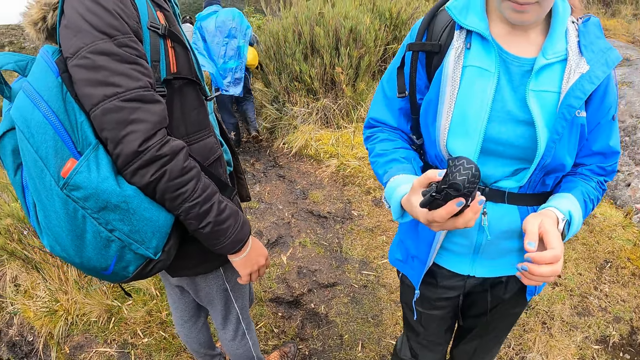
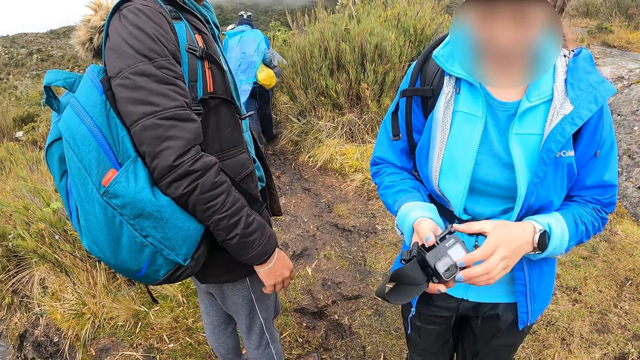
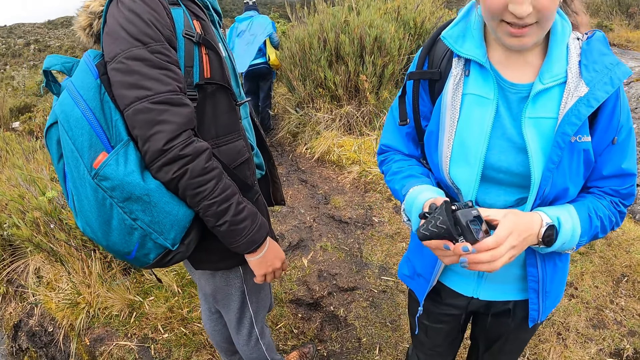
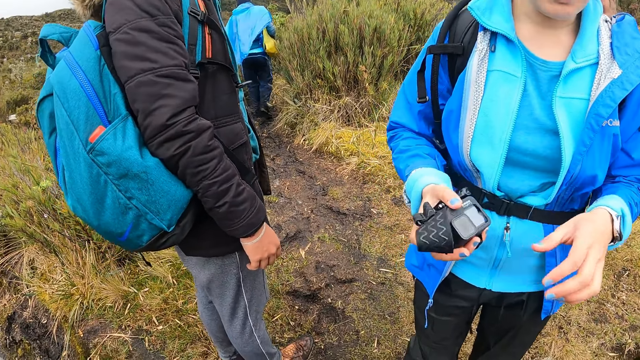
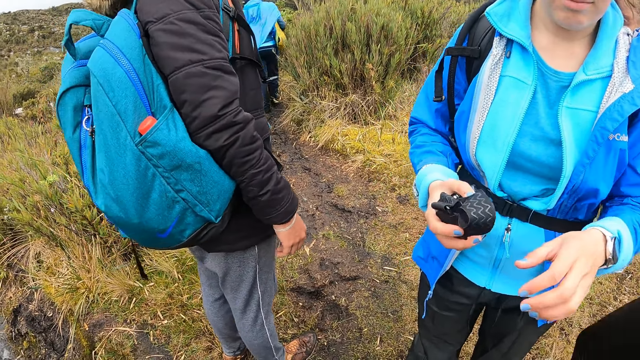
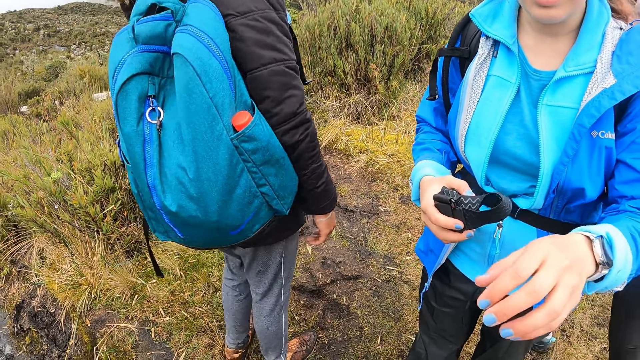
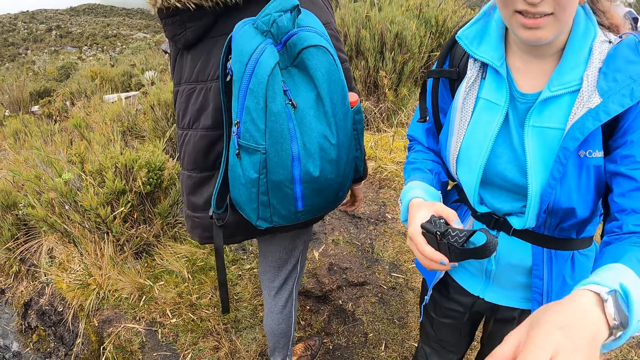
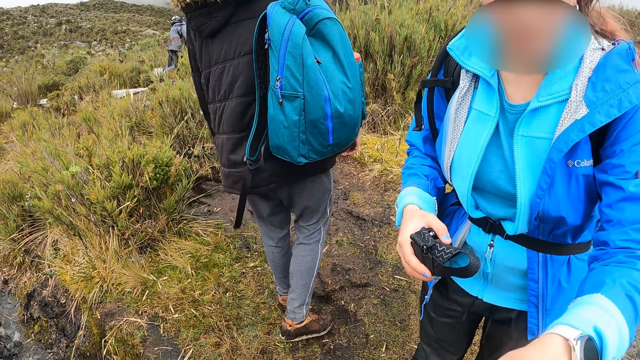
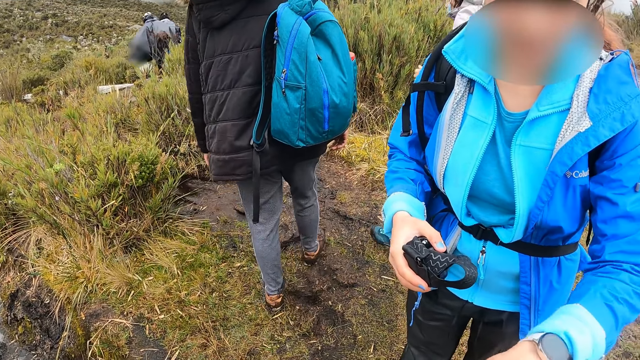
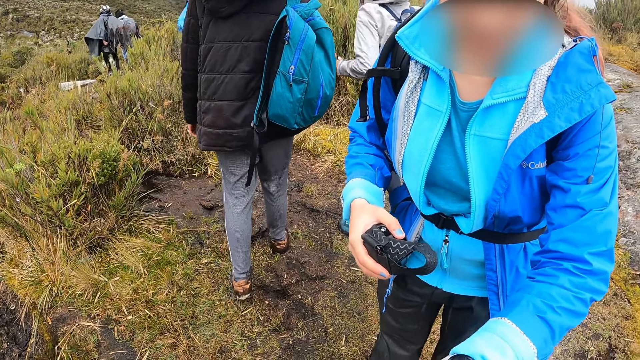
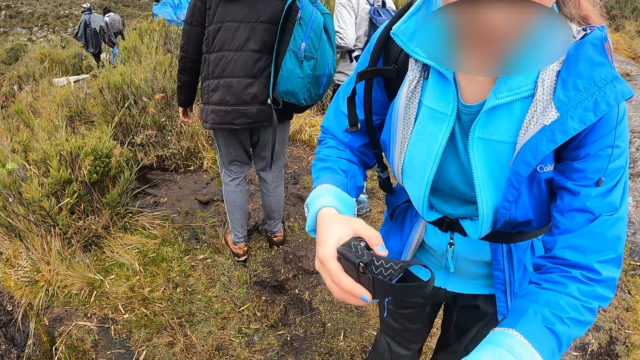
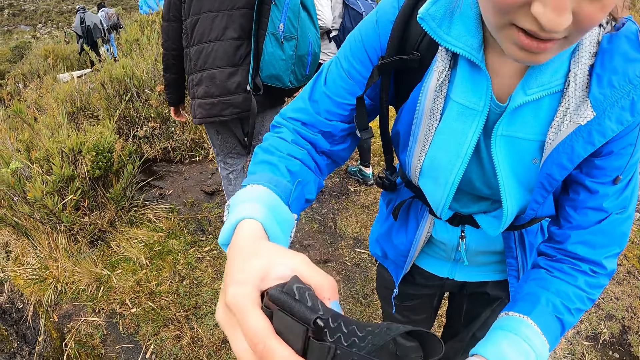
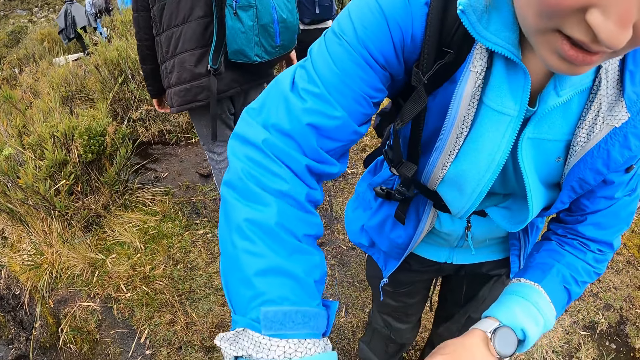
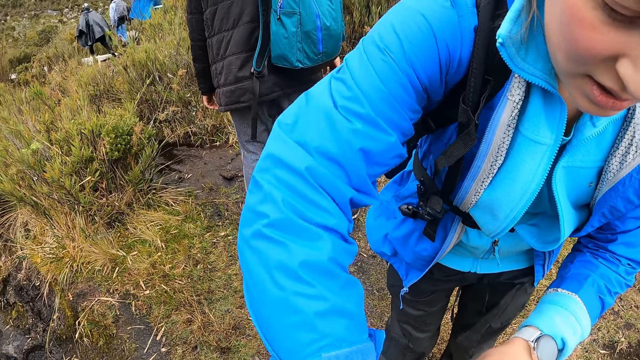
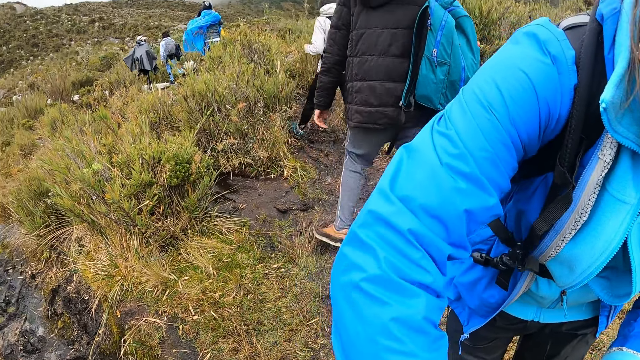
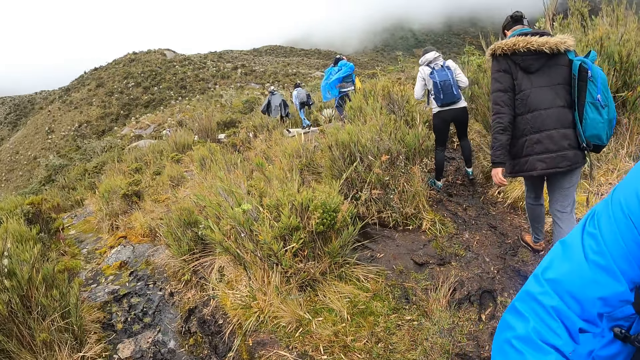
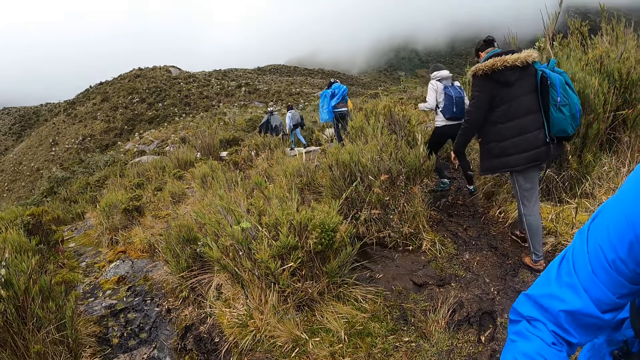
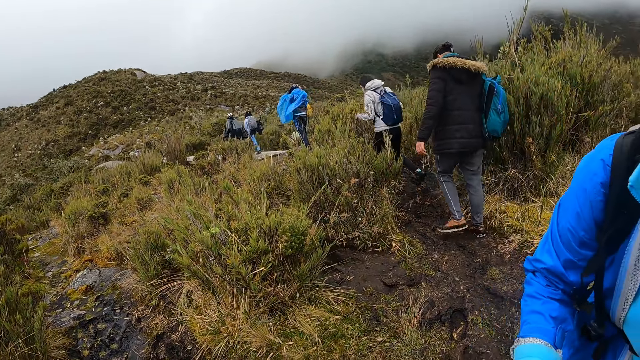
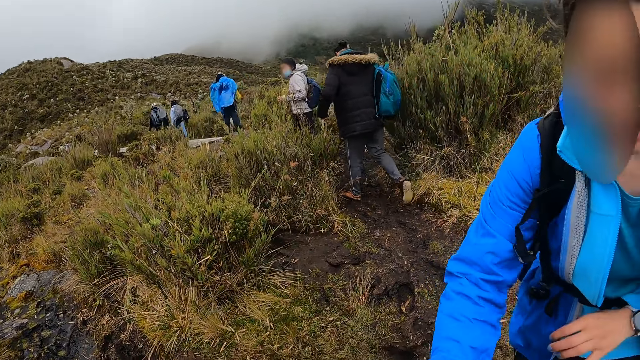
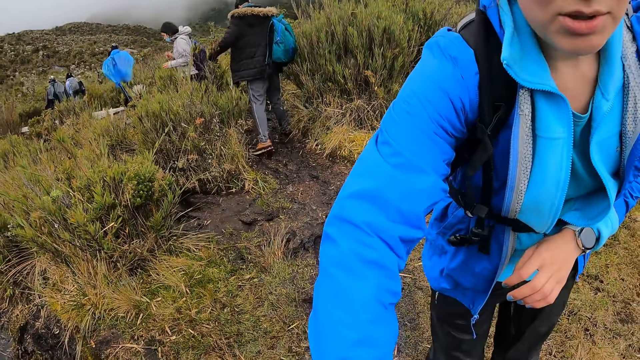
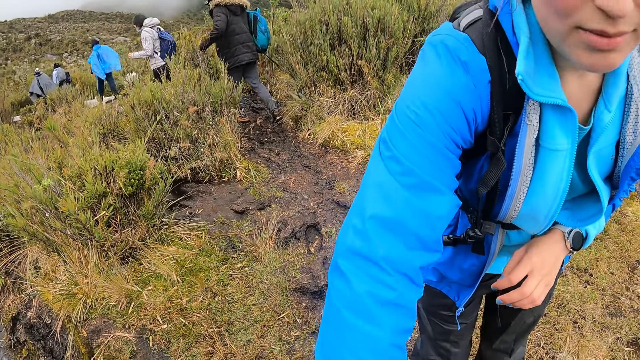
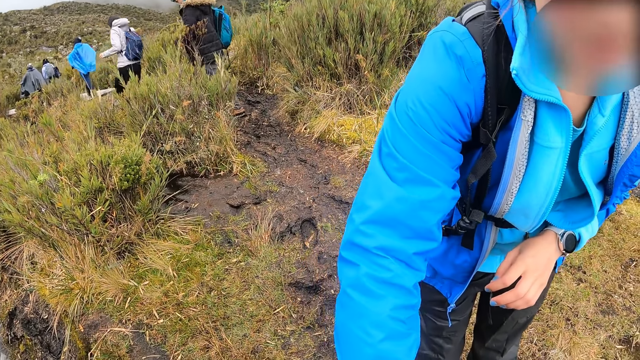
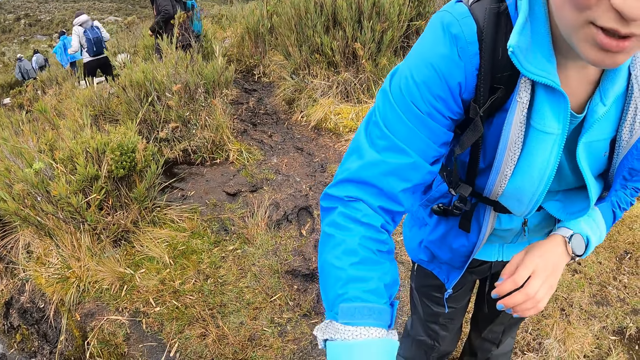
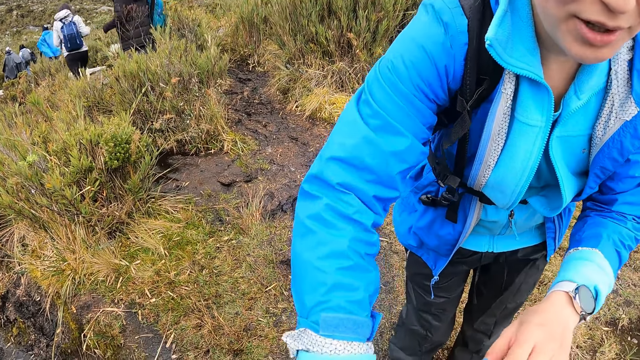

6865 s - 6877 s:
A woman holds the camera with her hands. A man walks around. A lady walks around. The woman puts the camera in the camera wearer's bag with her right hand.

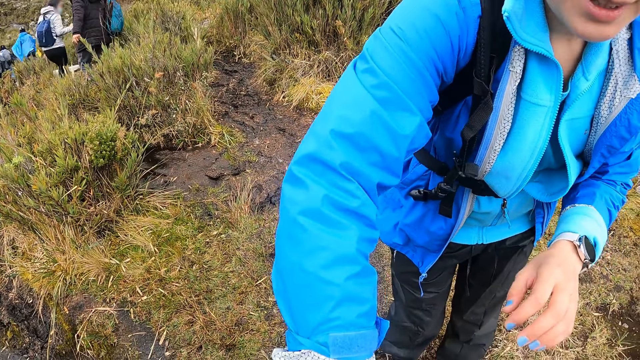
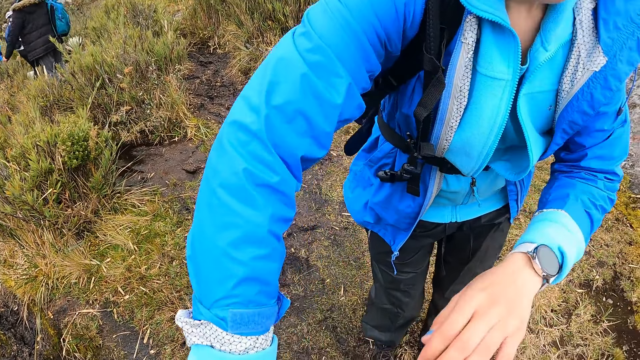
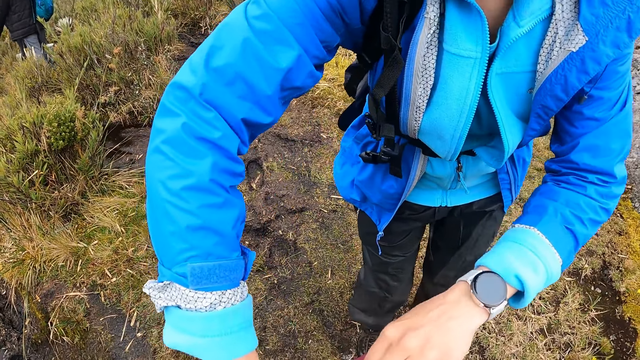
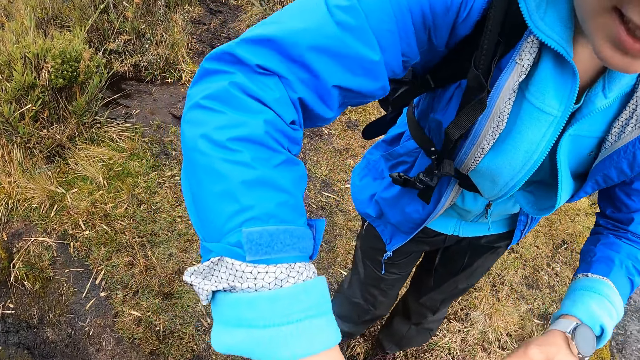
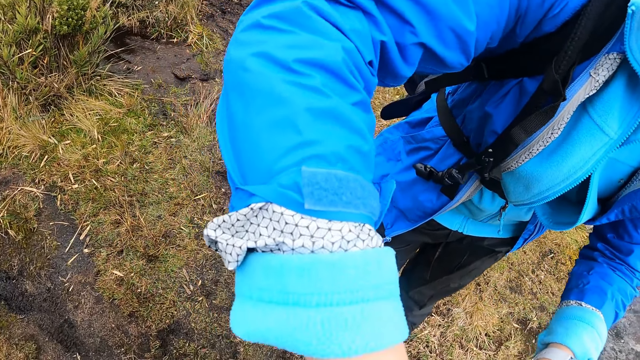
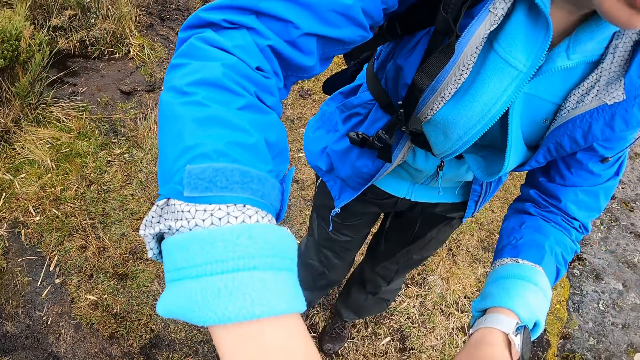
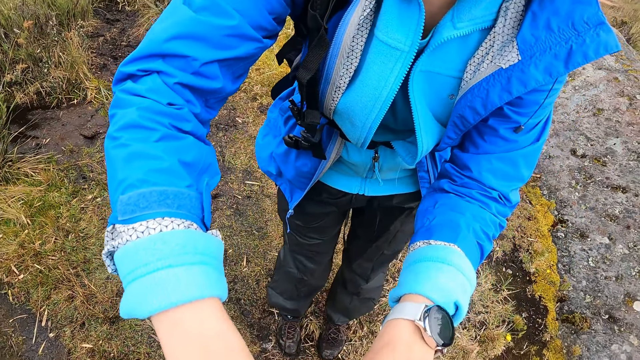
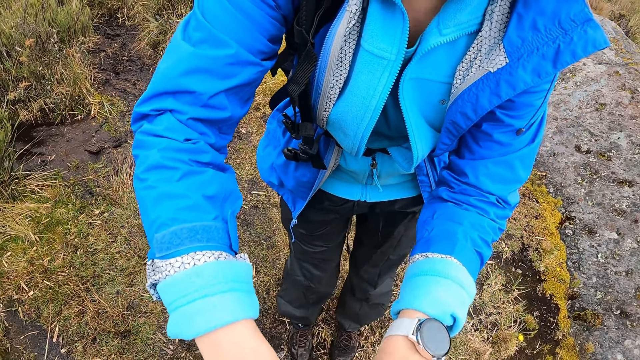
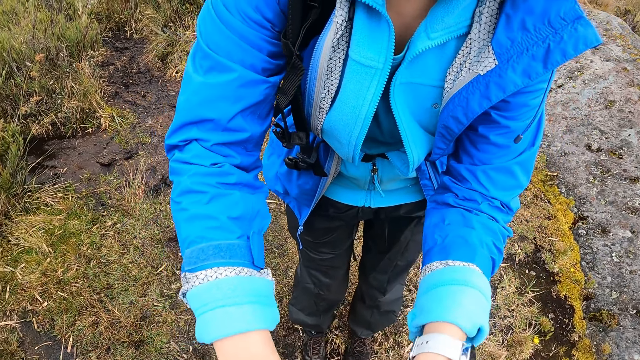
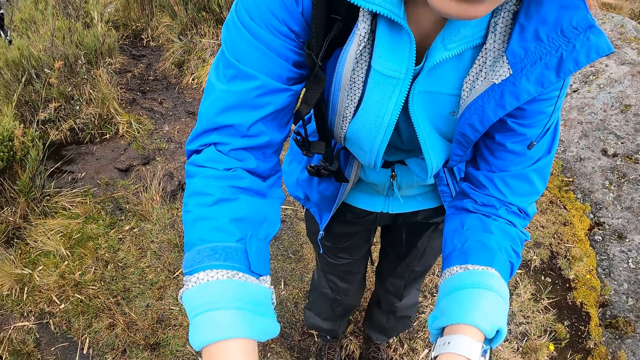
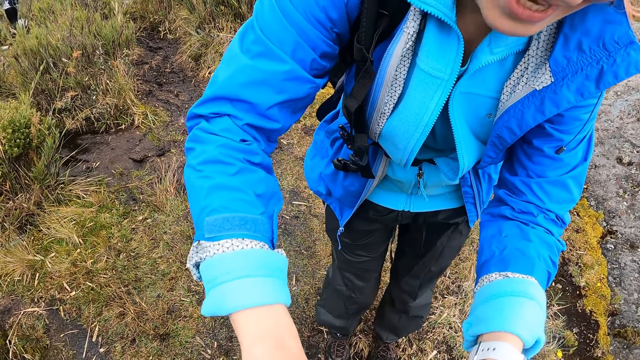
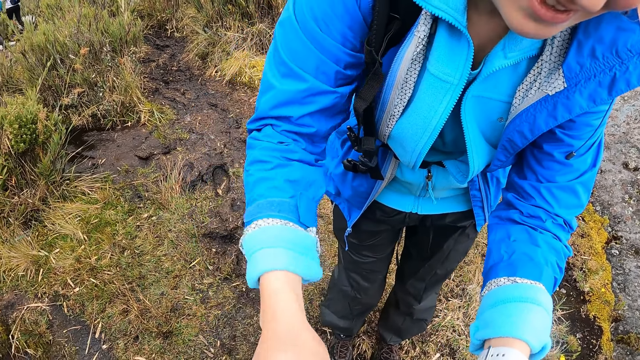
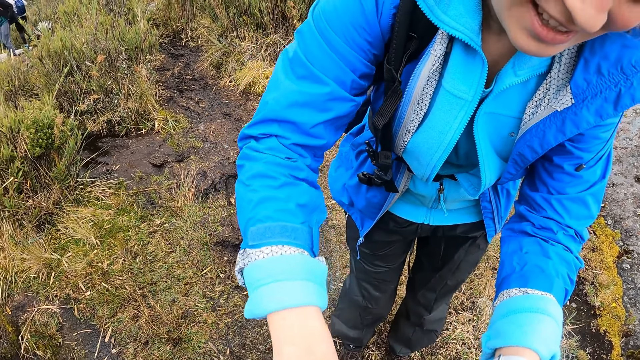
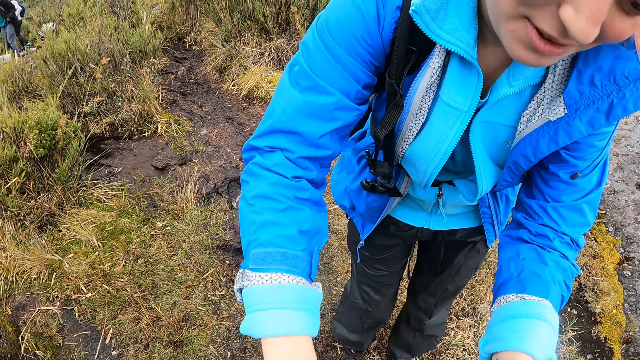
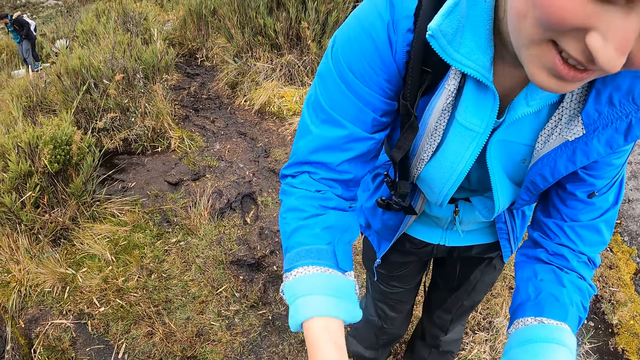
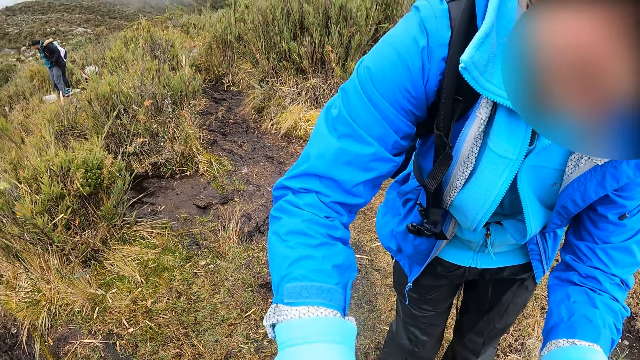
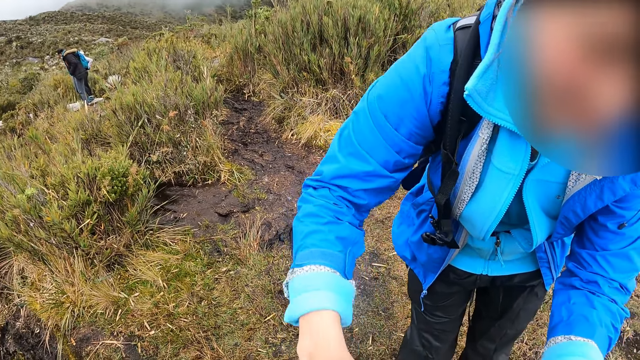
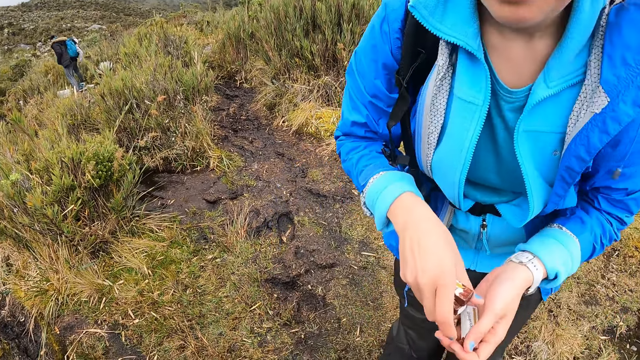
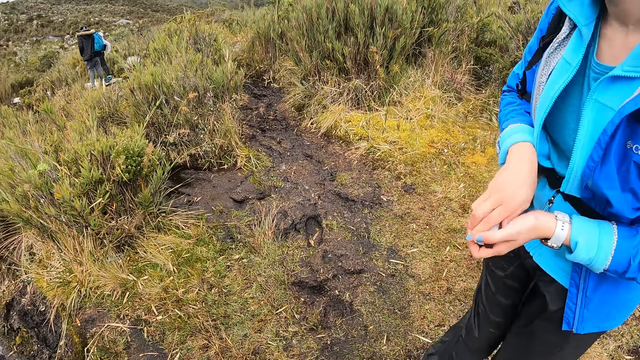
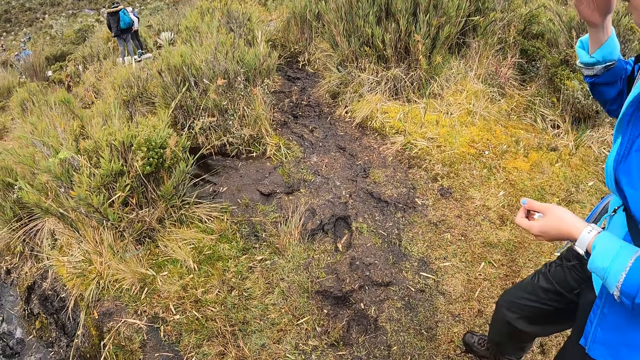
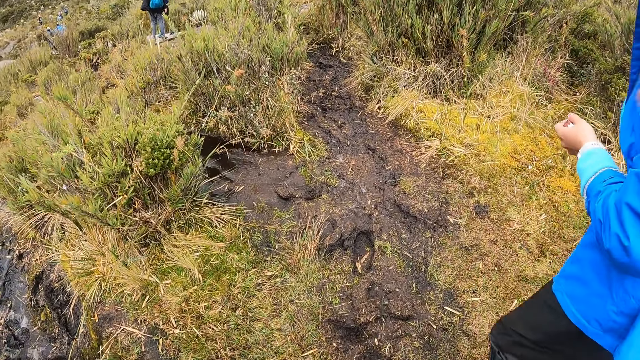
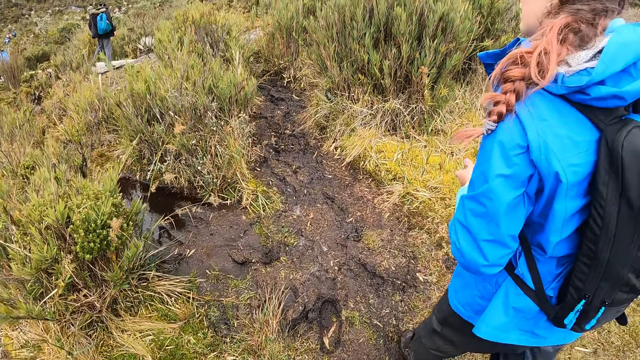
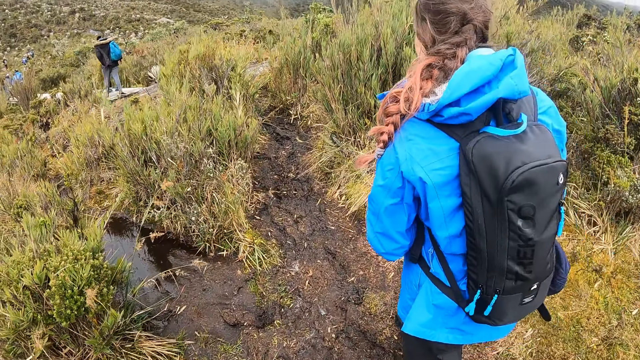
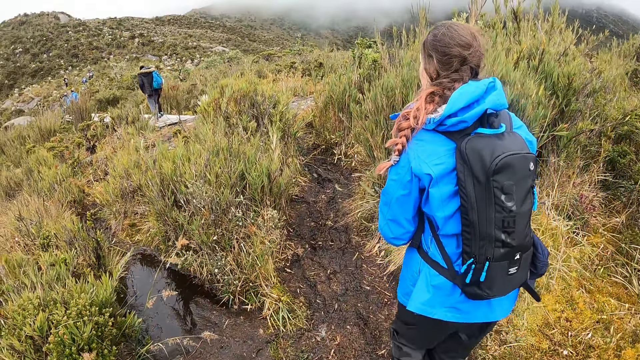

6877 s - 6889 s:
A woman passes the chocolate bars from her right hand to her left hand. The woman walks around. The camera wearer walks around.
